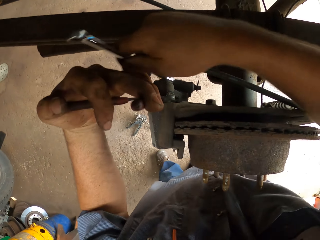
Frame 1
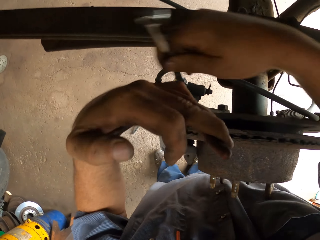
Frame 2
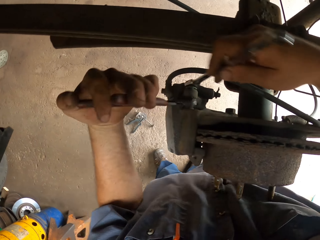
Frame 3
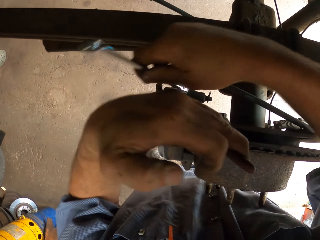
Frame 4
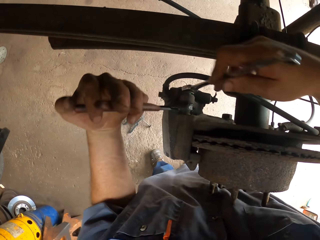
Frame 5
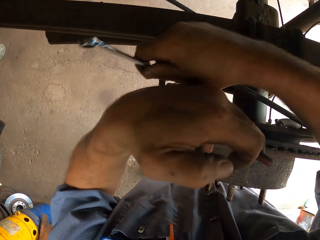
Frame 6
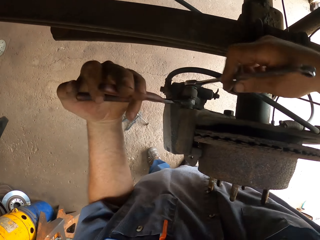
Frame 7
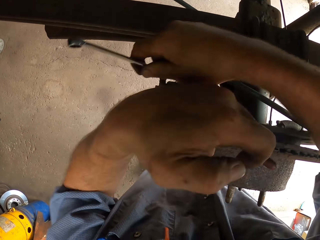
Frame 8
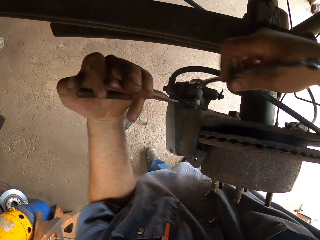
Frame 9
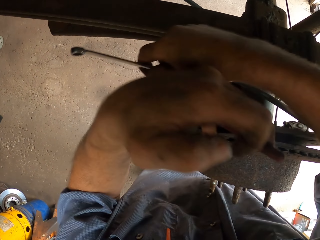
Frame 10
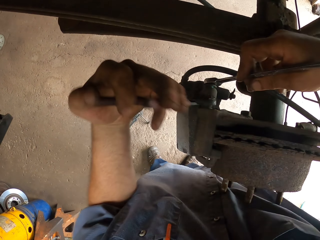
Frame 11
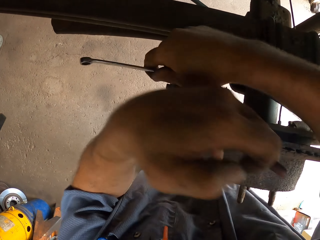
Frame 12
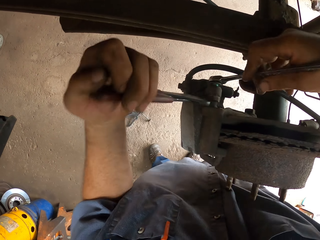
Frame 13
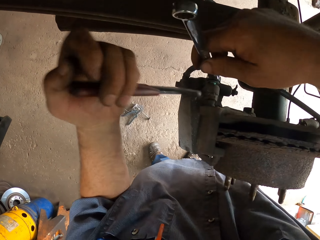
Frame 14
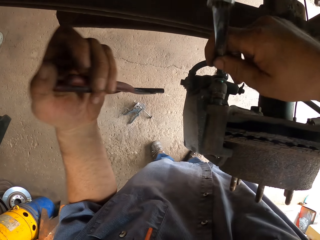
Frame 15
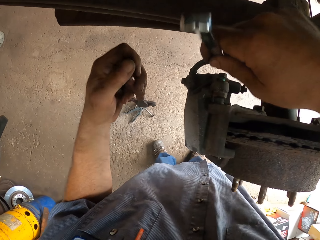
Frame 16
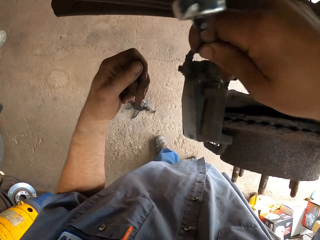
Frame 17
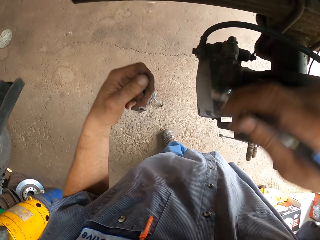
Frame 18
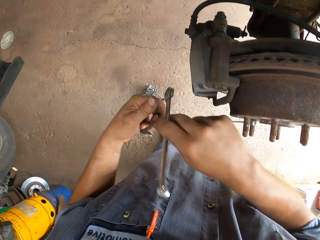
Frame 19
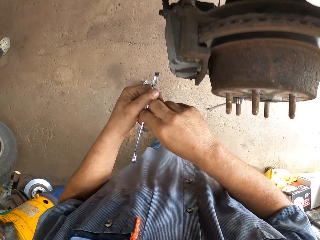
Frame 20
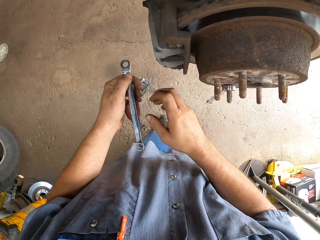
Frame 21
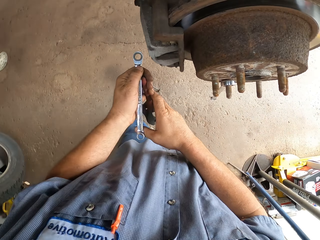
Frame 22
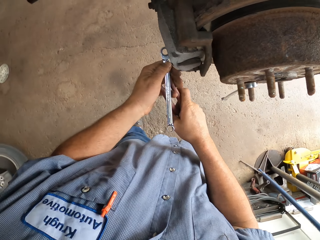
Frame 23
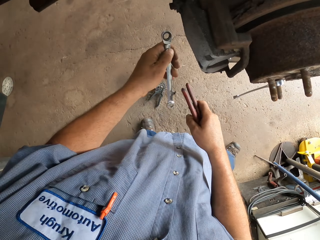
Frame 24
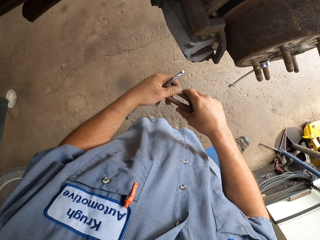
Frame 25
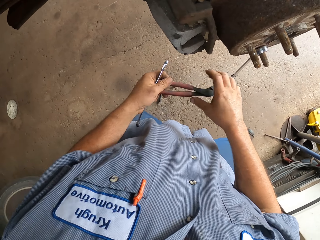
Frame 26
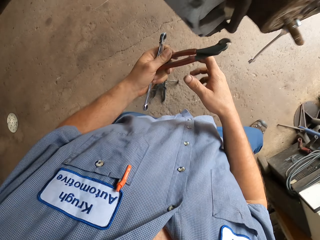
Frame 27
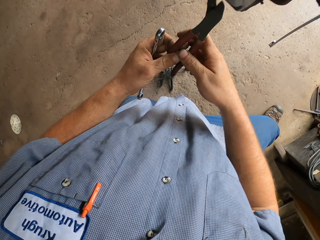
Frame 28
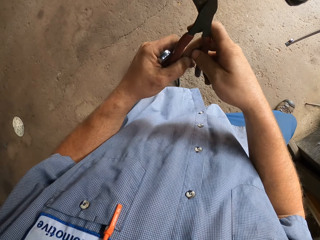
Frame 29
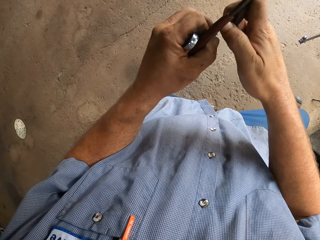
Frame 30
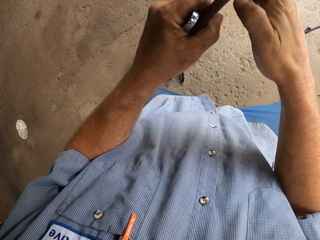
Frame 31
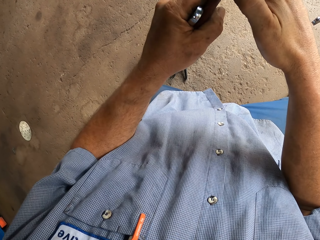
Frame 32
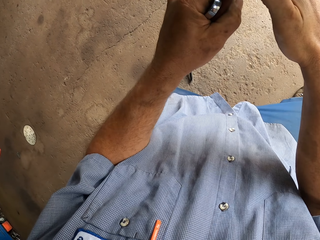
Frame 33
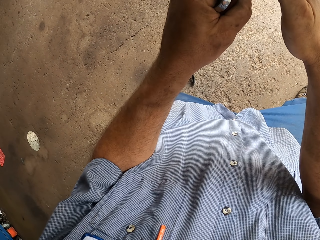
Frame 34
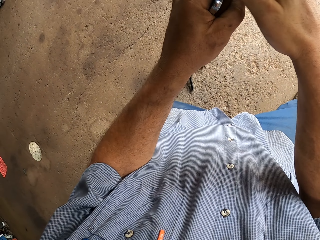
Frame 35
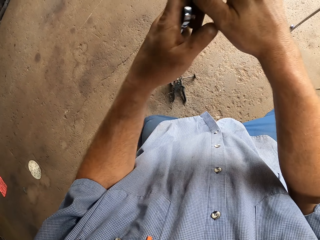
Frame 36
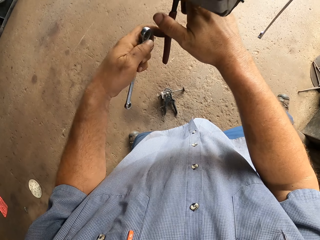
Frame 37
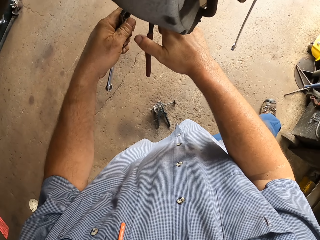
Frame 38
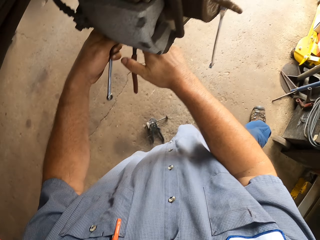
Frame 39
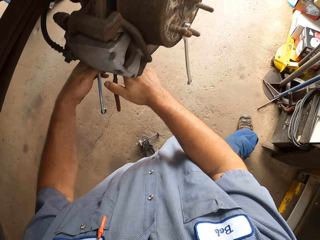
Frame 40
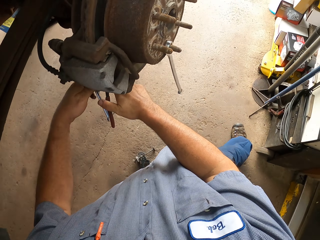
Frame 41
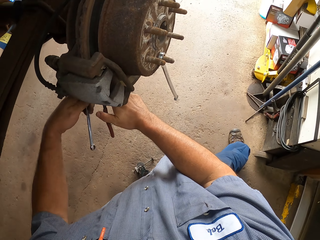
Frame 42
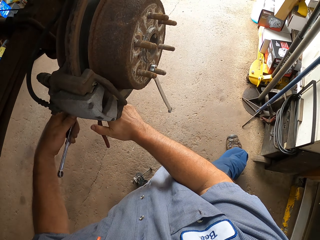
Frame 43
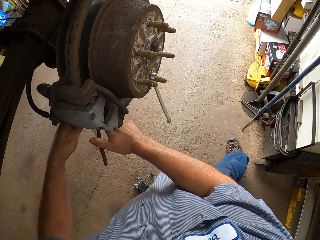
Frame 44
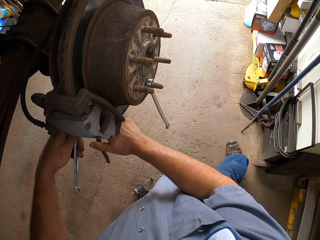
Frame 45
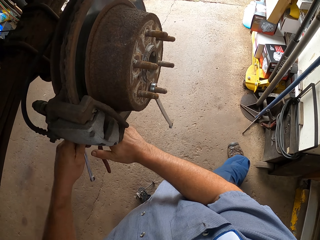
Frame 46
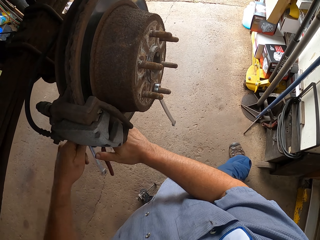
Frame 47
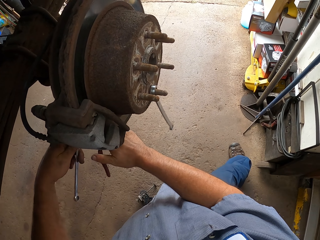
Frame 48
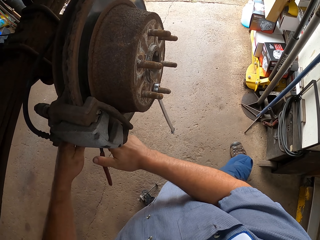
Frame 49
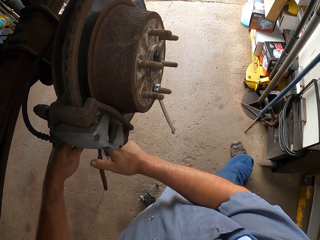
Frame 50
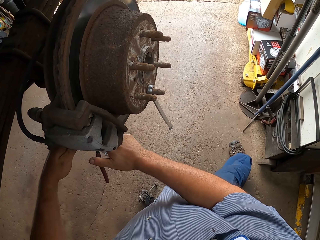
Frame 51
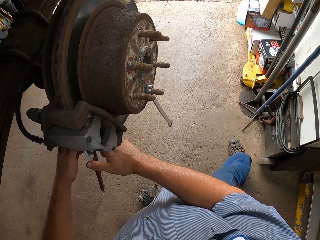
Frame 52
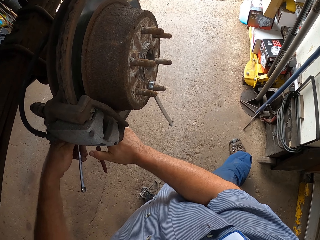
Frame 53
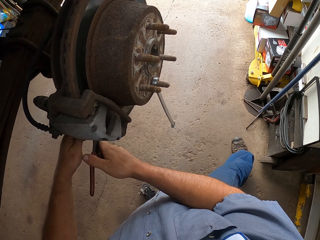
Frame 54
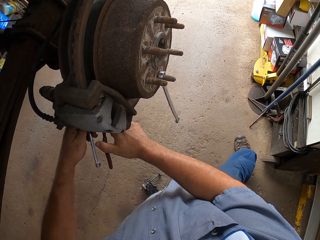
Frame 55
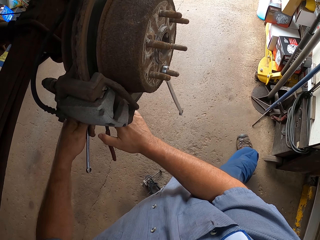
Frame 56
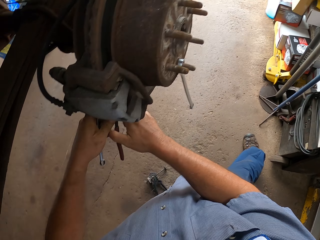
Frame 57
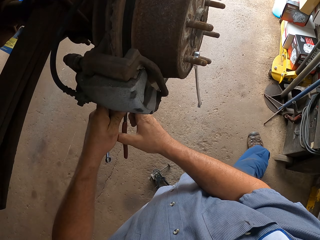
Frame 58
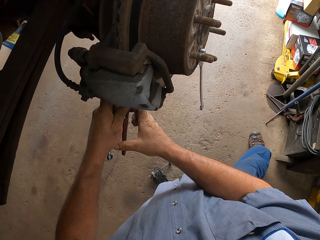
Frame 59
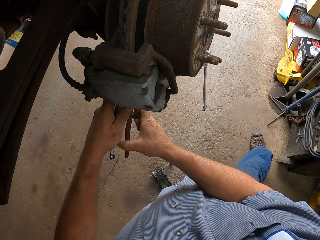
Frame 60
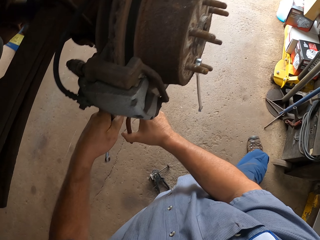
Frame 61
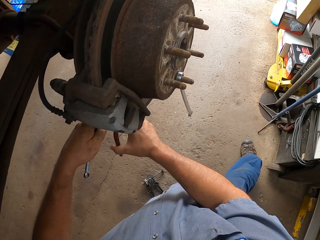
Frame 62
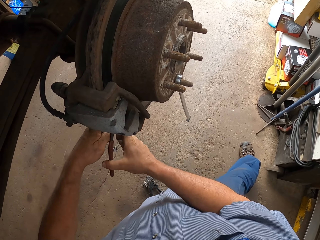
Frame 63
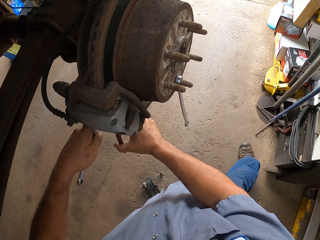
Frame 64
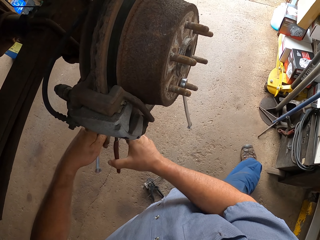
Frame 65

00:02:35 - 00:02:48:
The camera wearer shakes the pliers. They lift the pliers. They move the wrench. They hold the wrench. They make a step. They lift the pliers. They squeeze the bolt with the pliers. They tighten the bolt with the wrench.

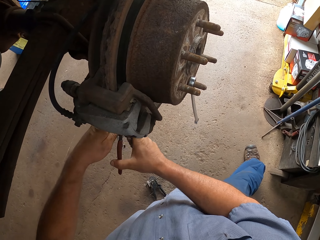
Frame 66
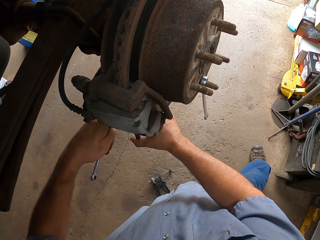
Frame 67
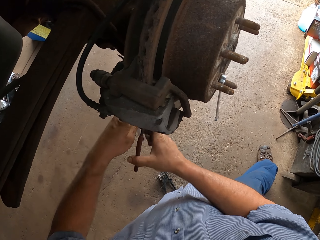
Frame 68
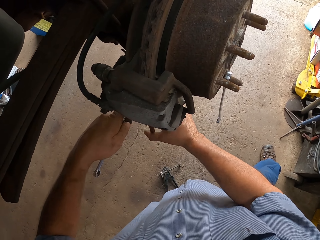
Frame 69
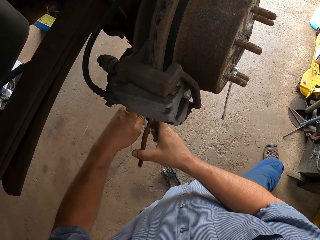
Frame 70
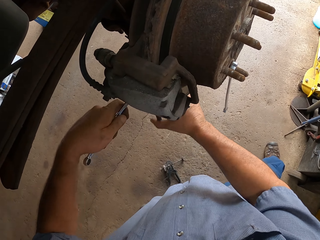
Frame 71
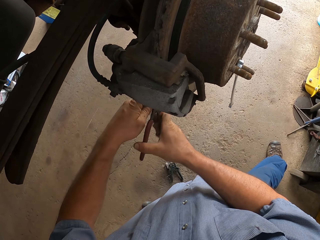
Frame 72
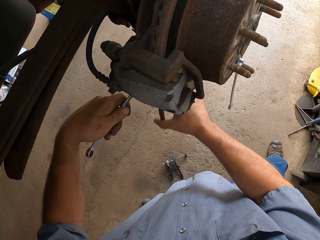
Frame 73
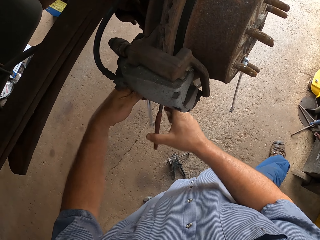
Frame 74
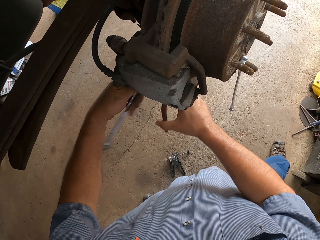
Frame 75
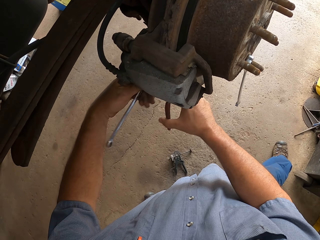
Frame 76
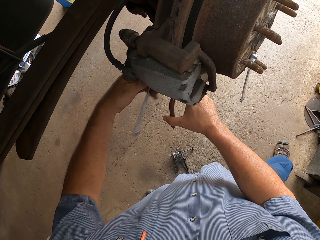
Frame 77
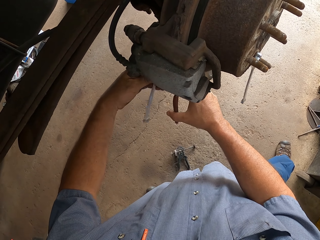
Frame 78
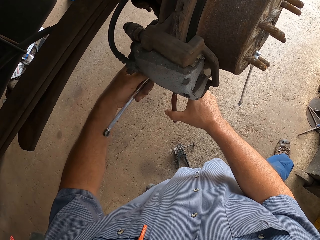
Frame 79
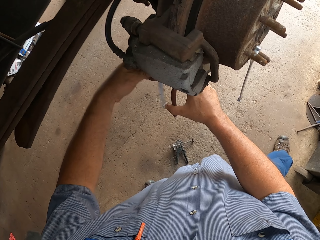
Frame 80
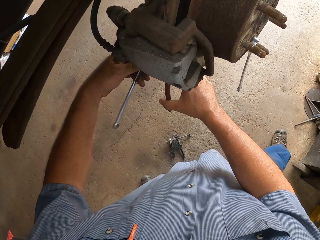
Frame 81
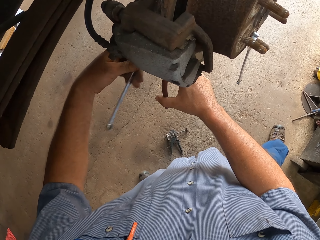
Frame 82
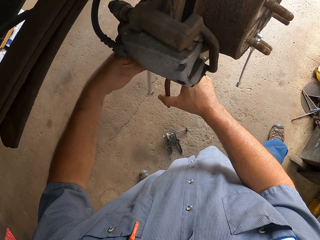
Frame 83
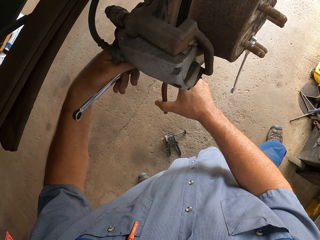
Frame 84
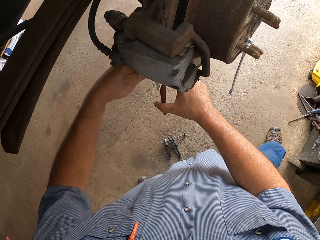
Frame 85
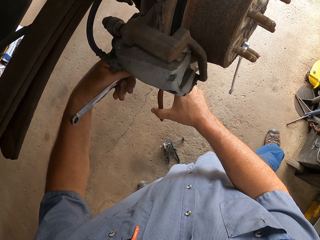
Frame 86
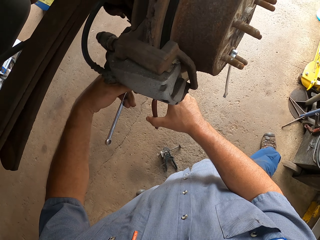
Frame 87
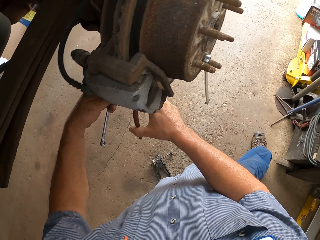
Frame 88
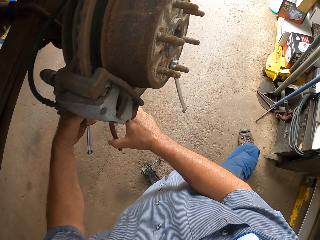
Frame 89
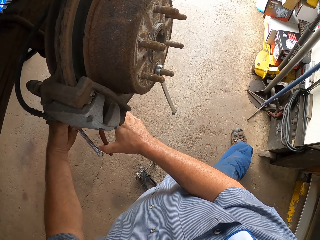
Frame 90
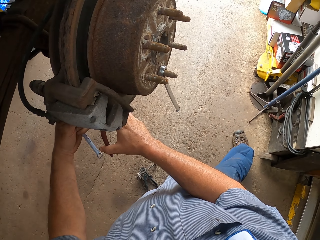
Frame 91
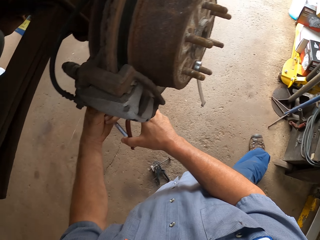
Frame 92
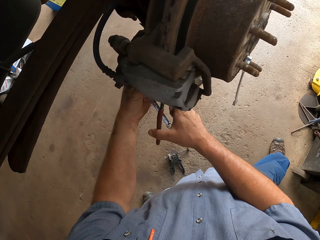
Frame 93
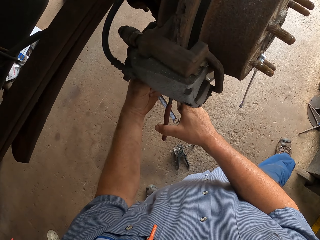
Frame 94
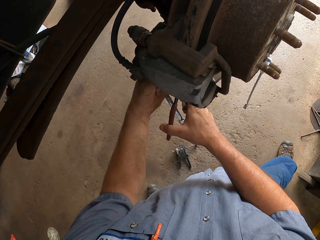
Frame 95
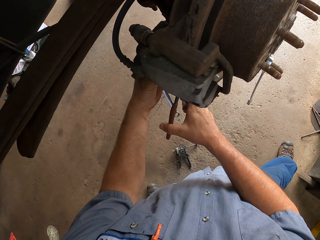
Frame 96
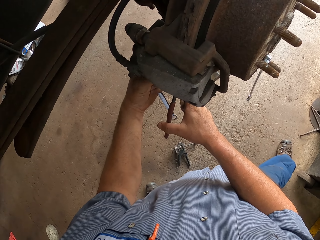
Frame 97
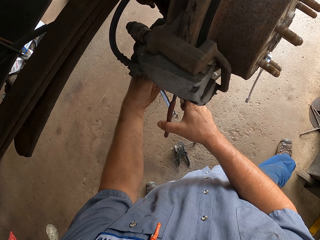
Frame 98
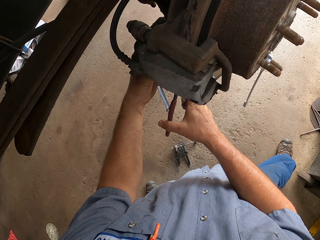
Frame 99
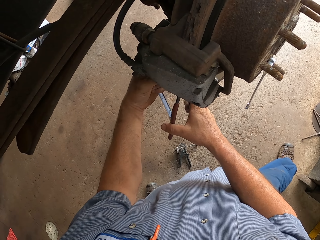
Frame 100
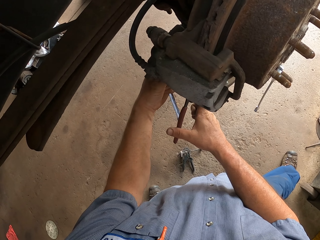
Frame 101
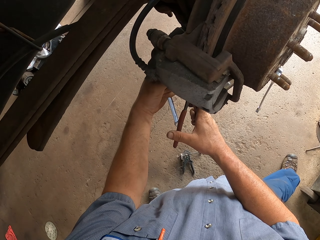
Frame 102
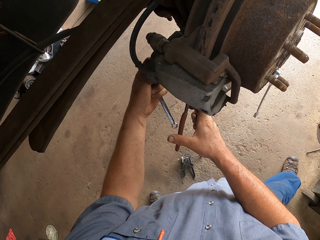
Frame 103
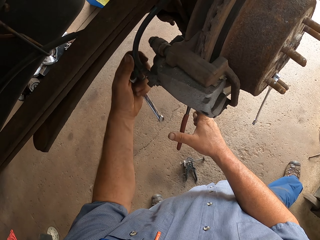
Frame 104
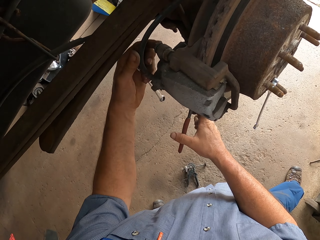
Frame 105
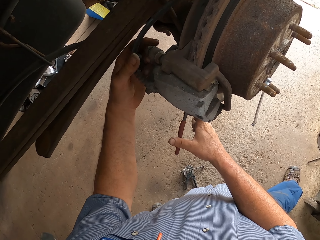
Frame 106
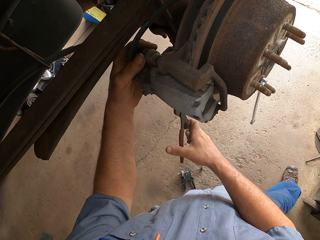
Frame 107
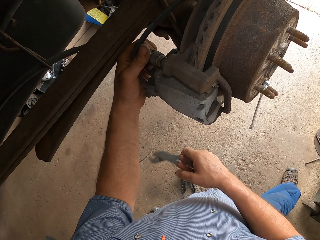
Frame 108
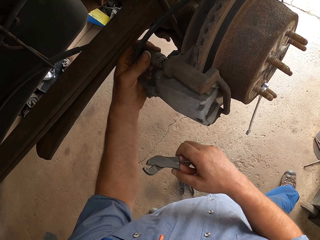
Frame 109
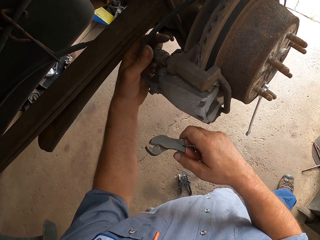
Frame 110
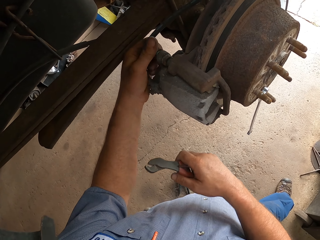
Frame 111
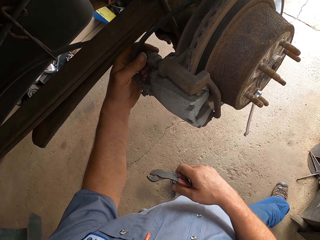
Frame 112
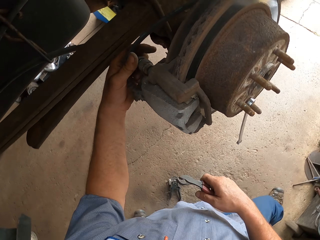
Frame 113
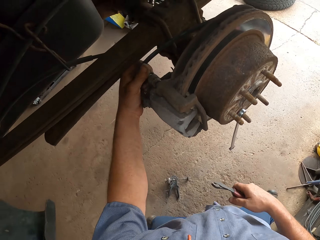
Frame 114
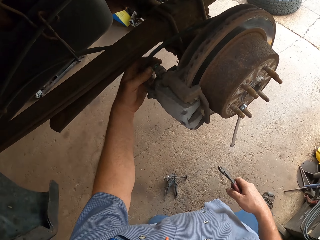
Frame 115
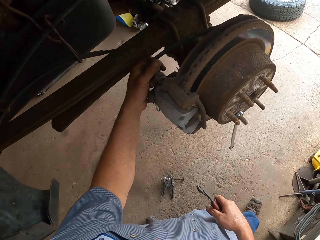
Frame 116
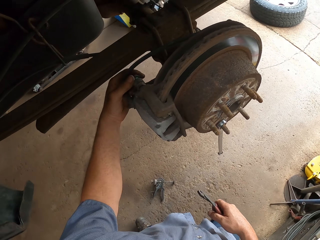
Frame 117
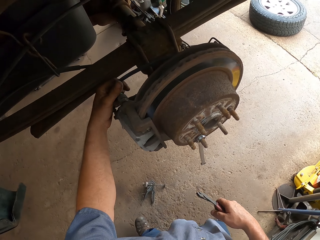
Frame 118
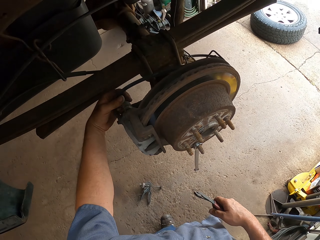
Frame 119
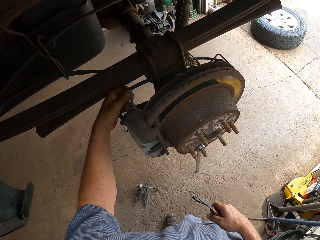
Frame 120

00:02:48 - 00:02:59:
The camera wearer tightens the bolt with the left hand. They move the left hand. They lift the pliers. They remove the bolt with the left hand.
